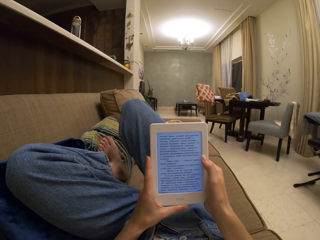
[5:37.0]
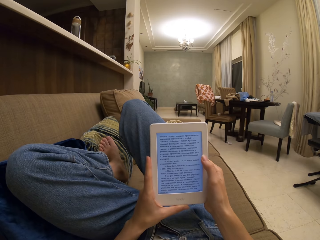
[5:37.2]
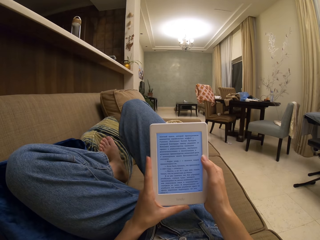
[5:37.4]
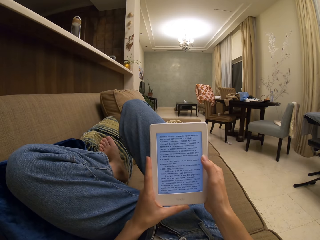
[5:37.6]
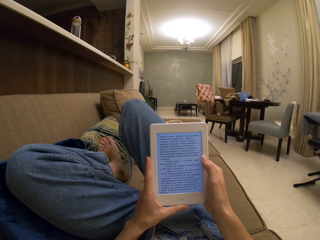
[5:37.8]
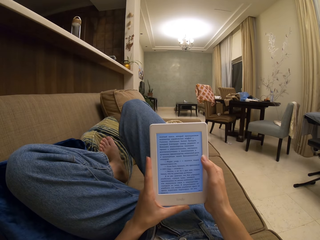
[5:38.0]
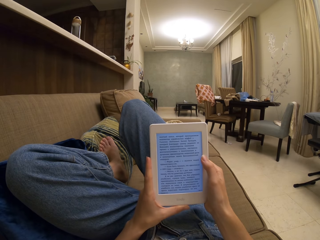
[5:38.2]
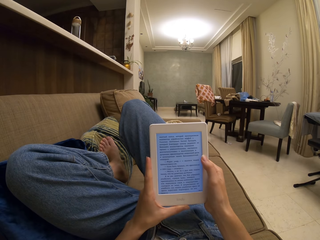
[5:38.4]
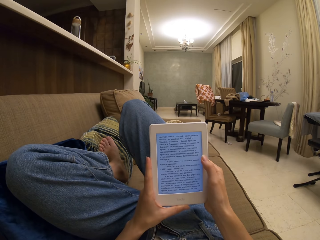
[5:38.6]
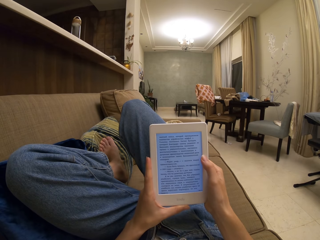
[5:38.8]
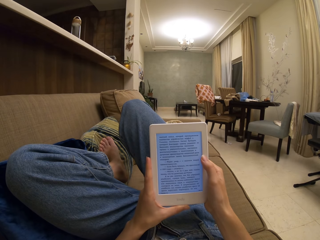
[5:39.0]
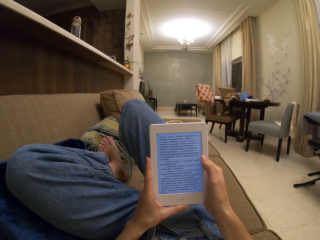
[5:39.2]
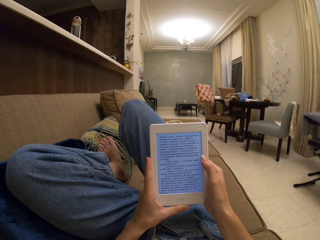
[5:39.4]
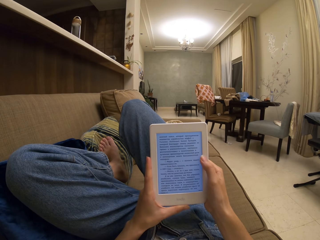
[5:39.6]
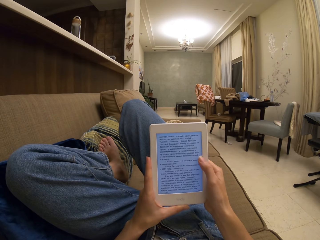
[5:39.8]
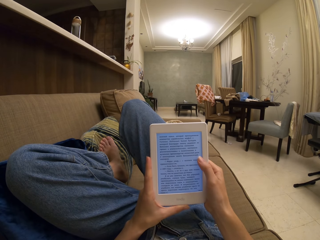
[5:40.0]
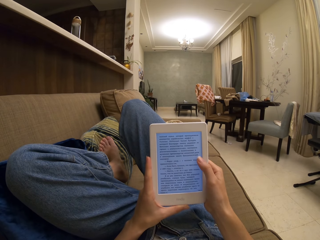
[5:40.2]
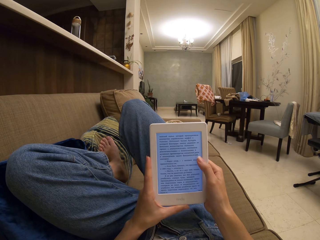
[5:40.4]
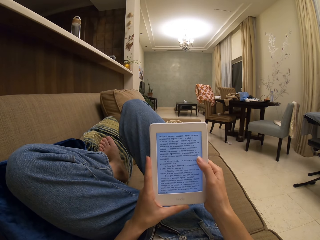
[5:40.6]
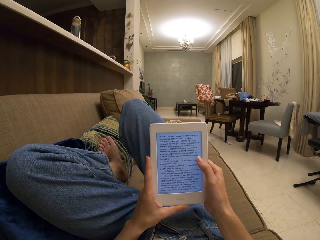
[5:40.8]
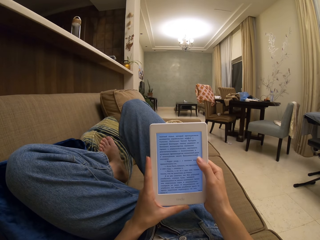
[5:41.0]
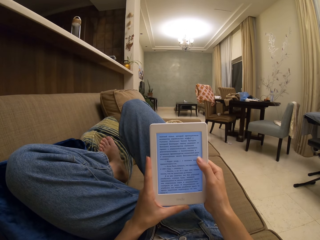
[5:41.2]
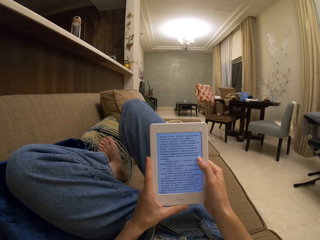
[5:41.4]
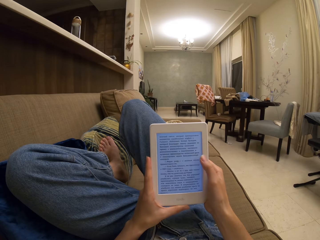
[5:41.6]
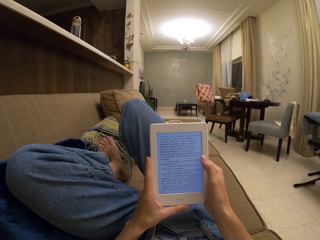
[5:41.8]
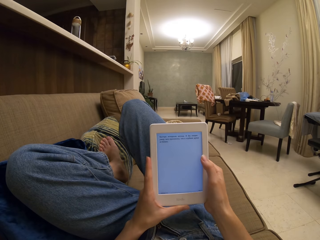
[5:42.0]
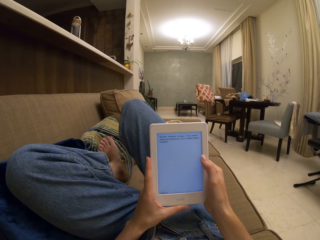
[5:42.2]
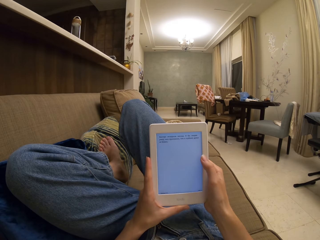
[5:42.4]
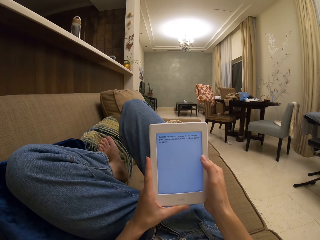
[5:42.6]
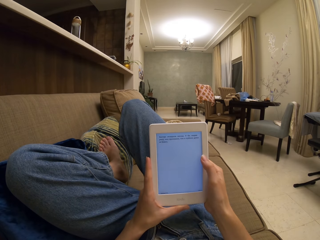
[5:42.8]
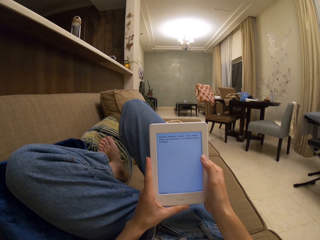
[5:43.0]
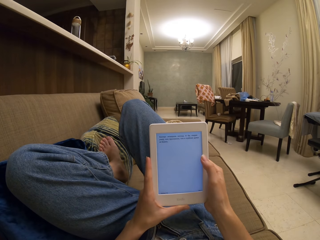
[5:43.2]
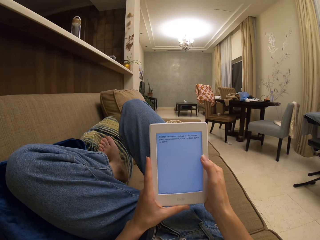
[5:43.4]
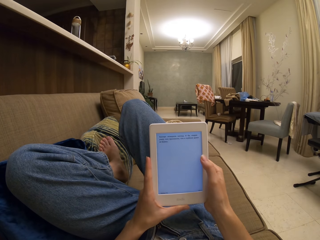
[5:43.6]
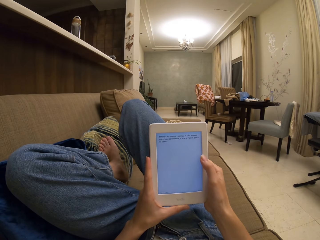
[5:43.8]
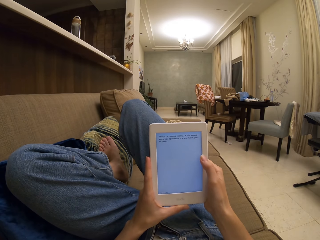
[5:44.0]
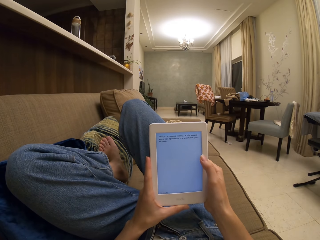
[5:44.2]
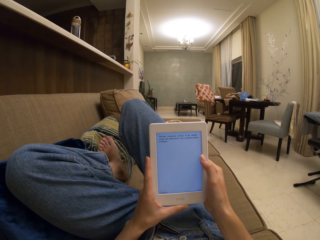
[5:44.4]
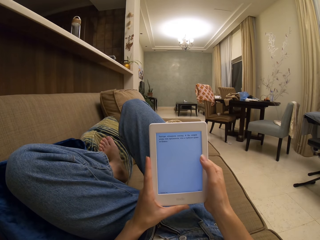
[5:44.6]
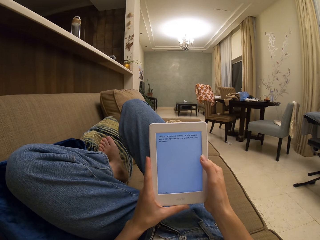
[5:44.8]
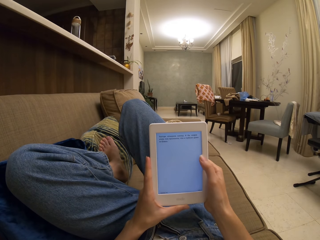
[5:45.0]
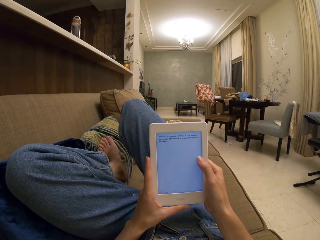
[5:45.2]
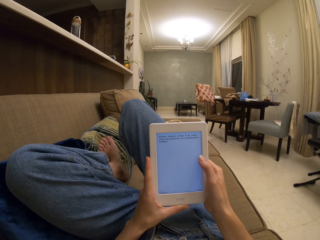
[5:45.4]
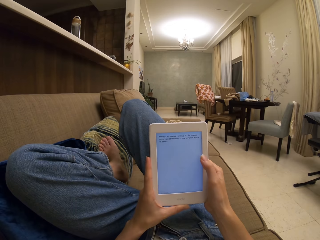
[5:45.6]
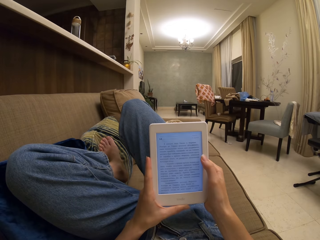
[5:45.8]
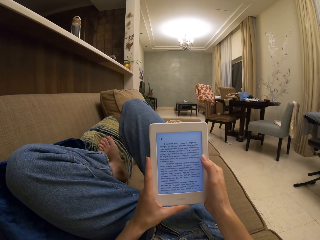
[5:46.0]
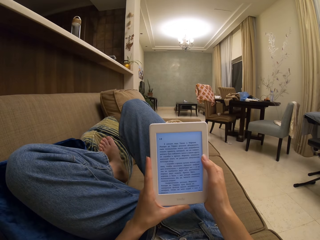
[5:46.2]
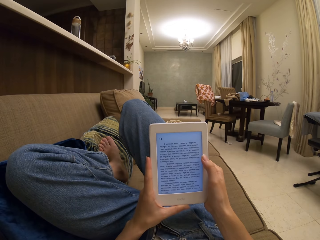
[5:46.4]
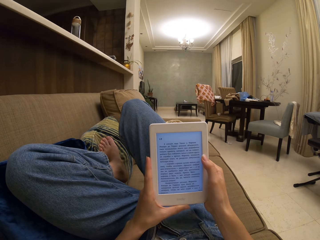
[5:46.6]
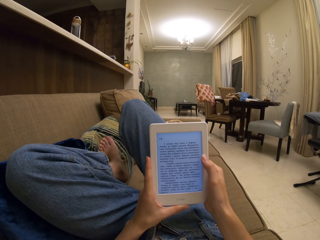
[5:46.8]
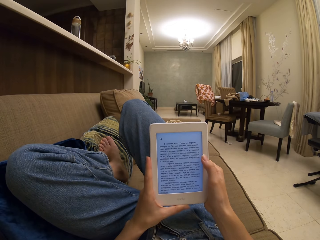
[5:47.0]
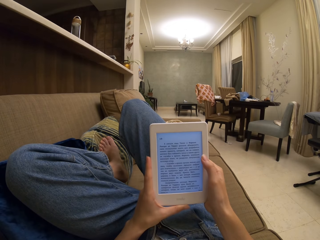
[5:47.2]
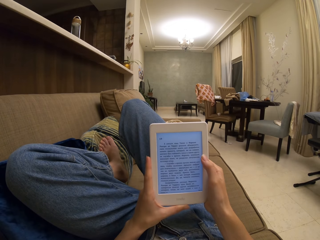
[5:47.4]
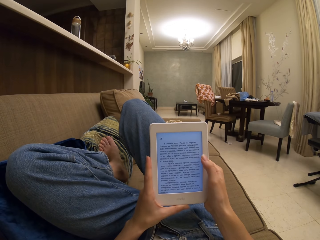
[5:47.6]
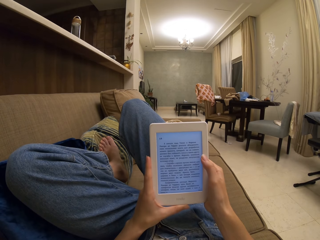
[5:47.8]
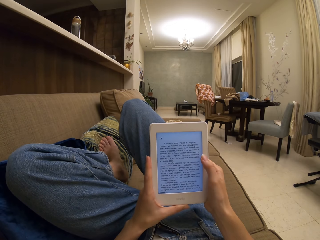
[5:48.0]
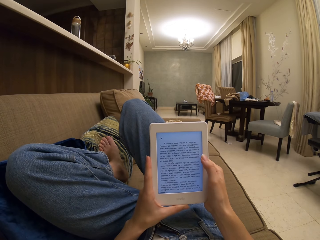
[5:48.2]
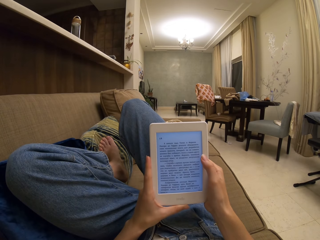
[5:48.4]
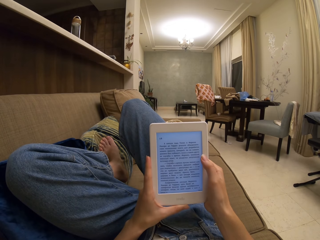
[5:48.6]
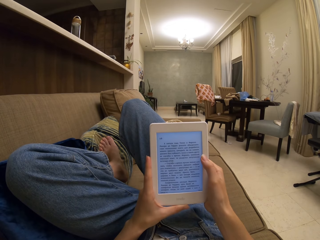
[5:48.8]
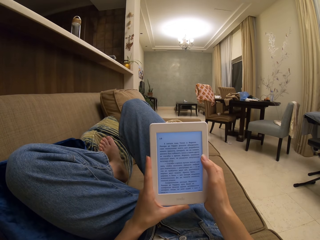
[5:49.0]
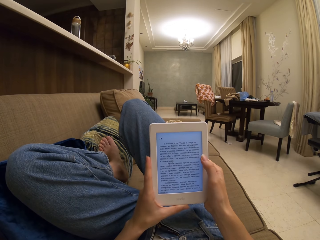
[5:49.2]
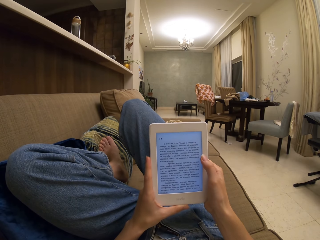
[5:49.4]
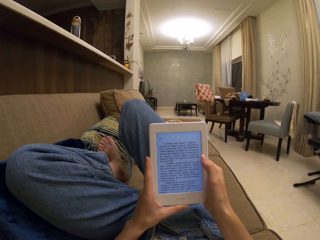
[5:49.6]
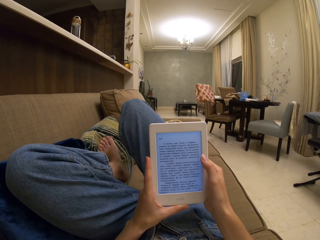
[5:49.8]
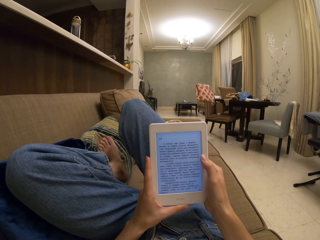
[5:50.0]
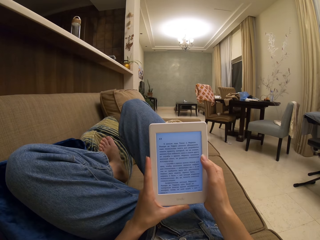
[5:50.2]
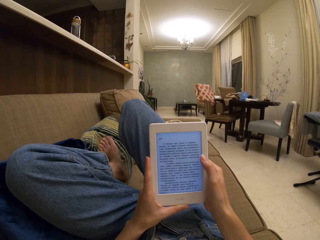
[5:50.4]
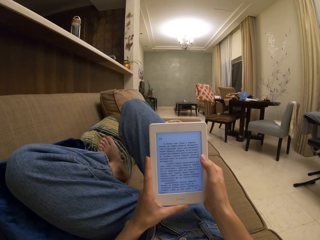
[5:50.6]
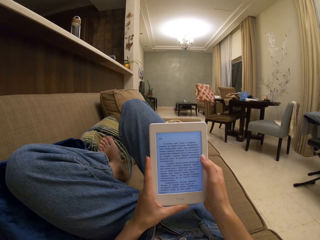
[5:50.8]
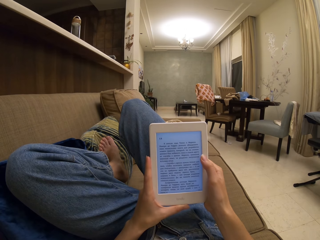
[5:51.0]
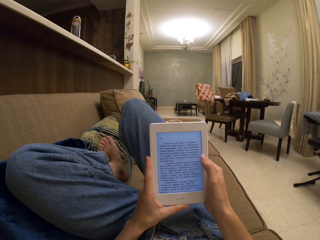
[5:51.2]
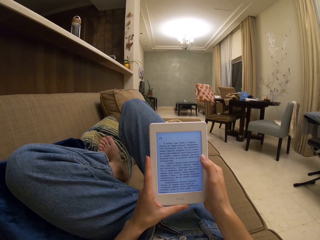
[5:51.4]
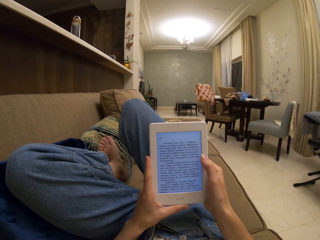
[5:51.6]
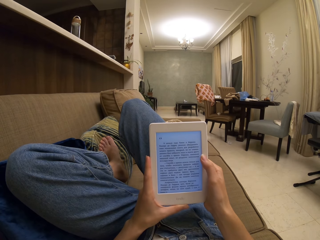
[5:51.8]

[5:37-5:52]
The camera wearer operates the tablet. They touch the tablet screen. They read a book on the tablet.

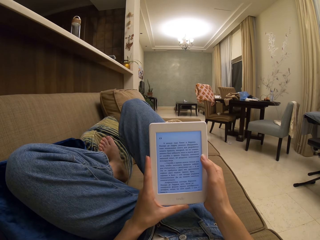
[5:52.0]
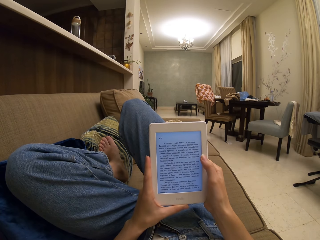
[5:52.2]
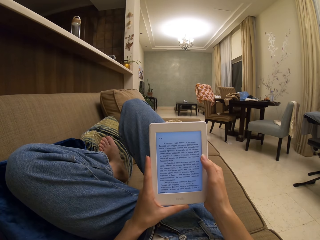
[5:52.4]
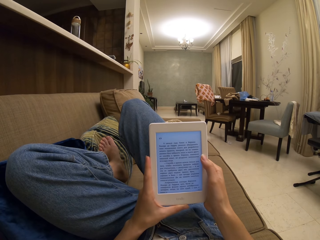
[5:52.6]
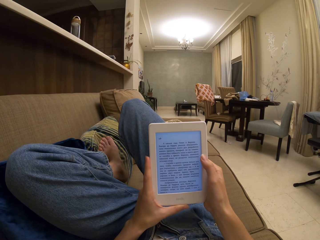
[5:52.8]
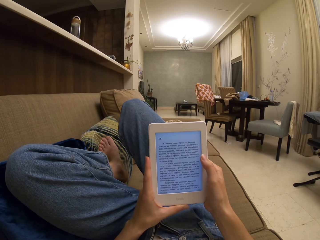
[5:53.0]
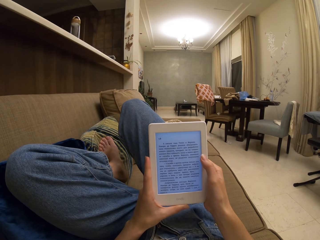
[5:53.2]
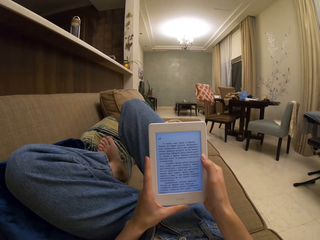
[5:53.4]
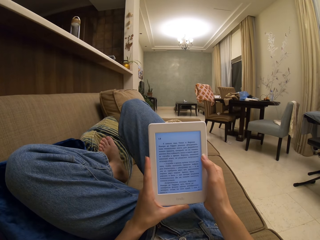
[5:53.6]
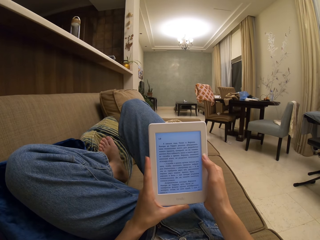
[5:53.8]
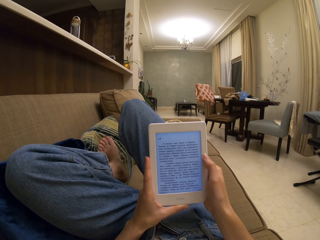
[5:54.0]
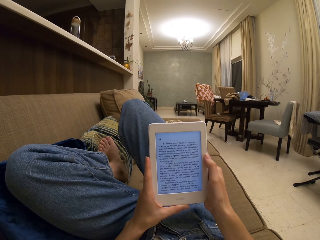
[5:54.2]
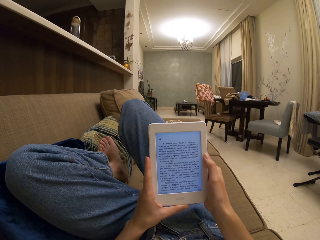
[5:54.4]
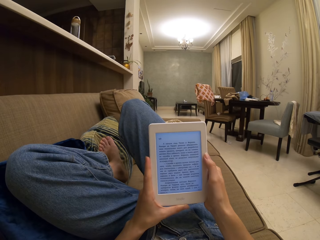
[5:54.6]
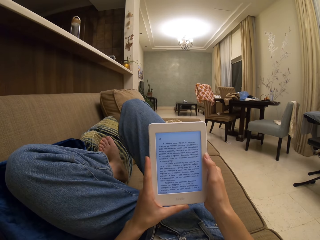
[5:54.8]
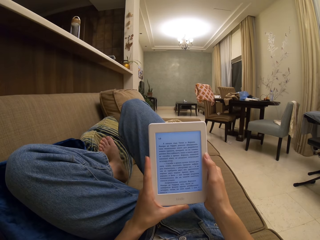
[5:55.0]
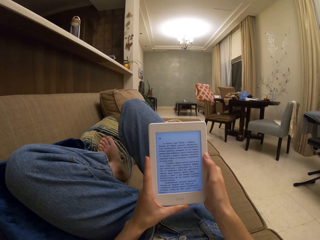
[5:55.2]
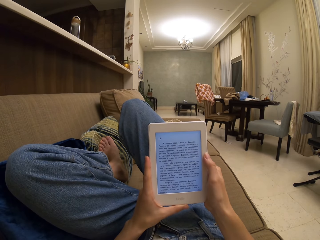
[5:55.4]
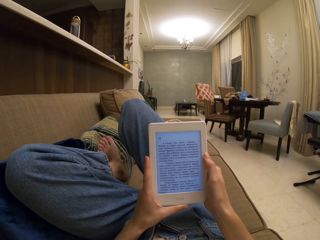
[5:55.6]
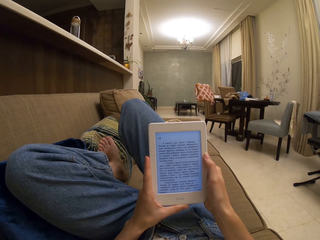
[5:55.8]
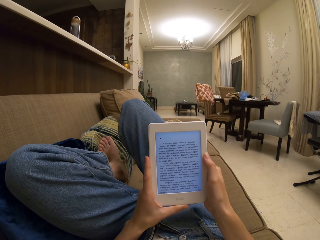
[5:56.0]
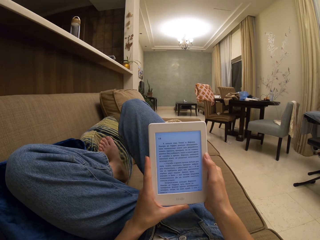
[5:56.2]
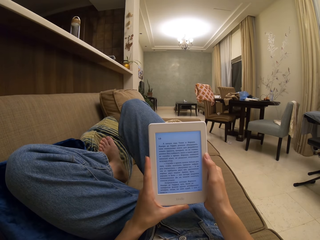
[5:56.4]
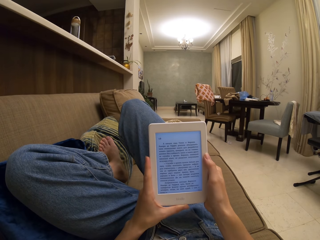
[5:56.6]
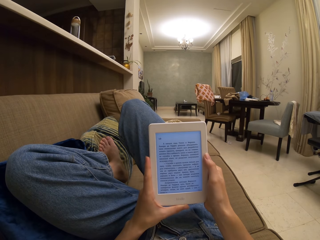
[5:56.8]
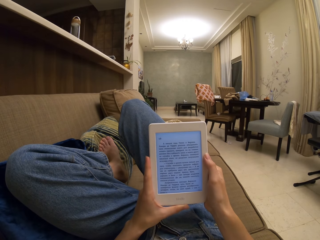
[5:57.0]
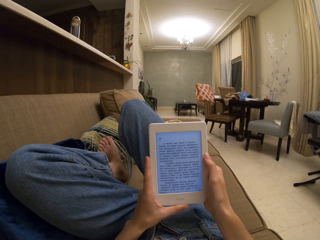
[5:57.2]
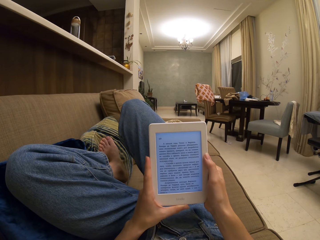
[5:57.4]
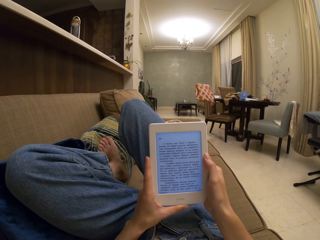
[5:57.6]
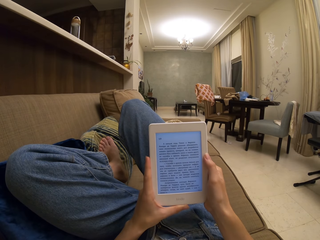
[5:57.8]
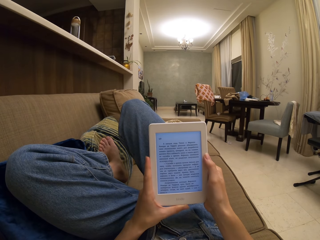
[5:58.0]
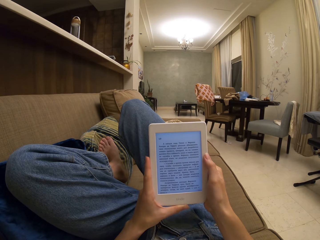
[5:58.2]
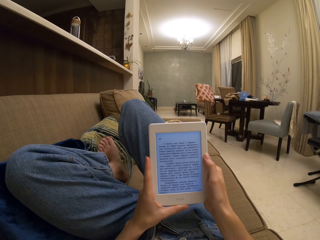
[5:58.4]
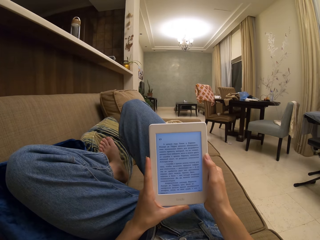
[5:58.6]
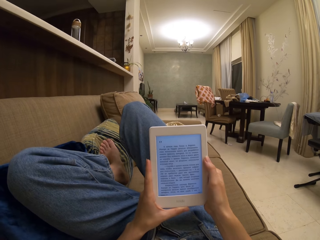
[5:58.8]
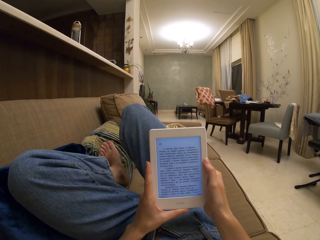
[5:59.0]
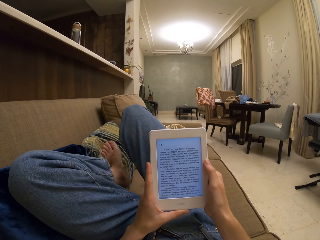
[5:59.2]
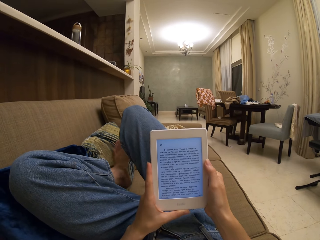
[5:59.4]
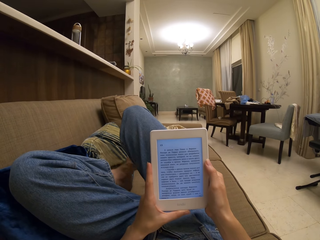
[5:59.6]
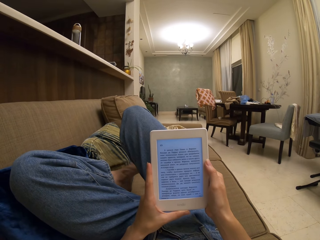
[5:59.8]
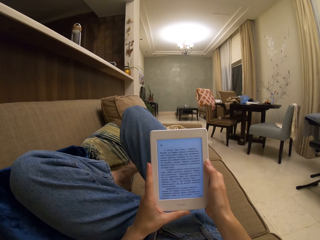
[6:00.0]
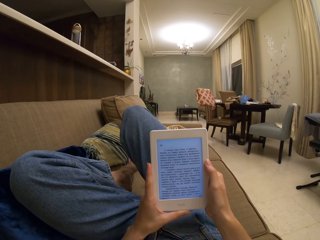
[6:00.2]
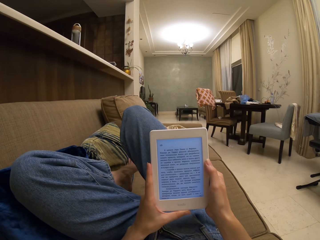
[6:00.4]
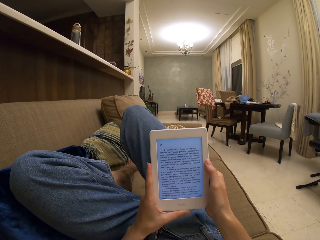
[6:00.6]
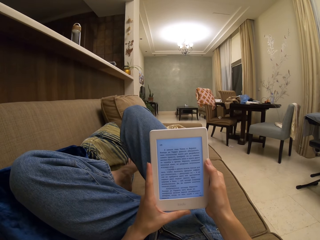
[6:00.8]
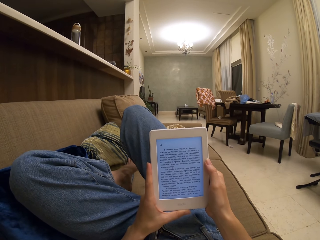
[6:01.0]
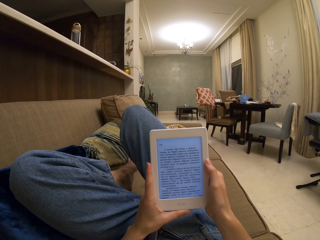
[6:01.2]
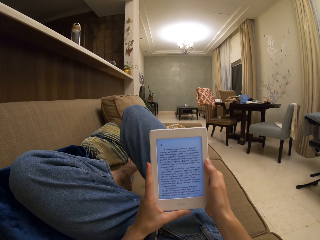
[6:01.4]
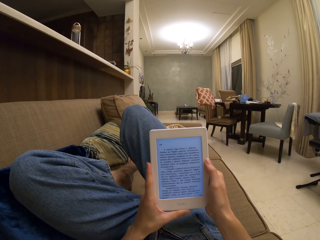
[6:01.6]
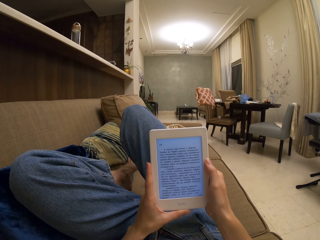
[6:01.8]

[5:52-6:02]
The camera wearer moves the feet.
